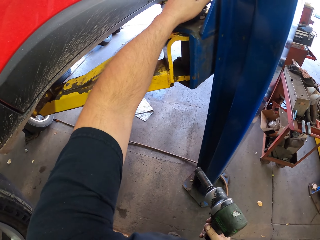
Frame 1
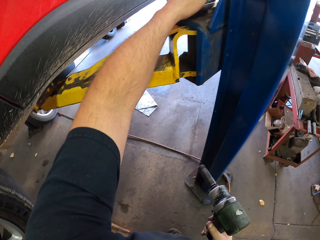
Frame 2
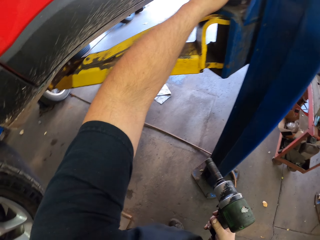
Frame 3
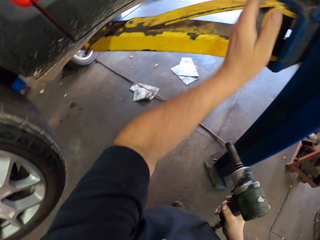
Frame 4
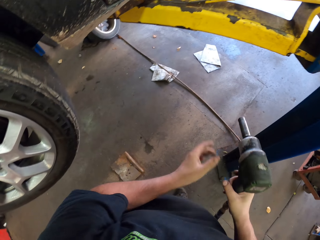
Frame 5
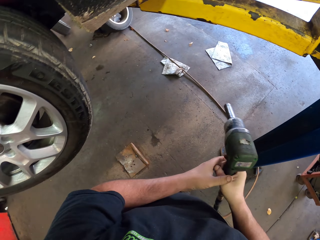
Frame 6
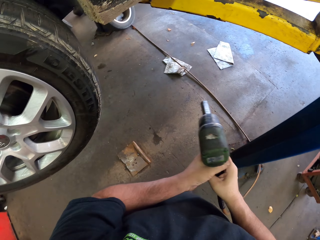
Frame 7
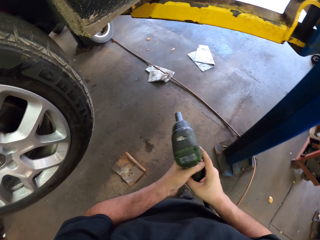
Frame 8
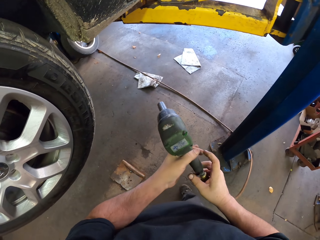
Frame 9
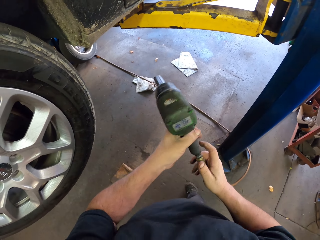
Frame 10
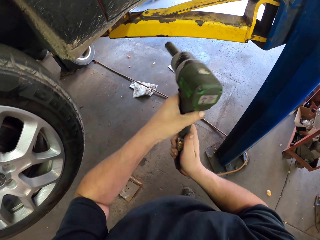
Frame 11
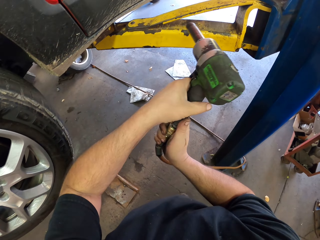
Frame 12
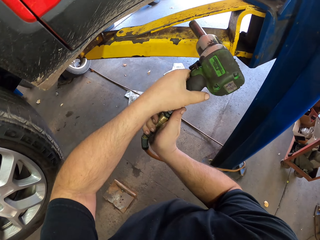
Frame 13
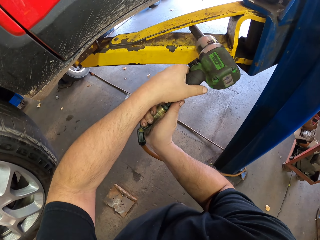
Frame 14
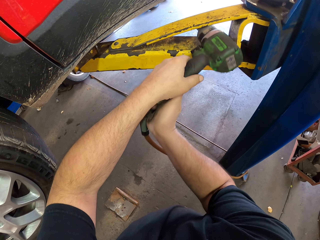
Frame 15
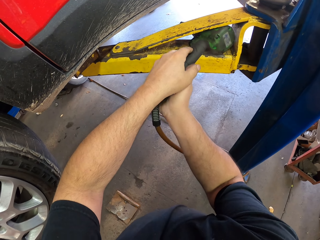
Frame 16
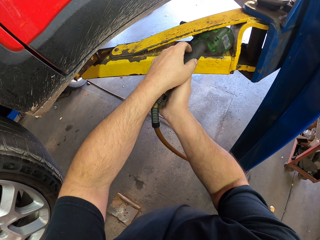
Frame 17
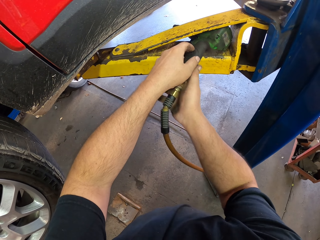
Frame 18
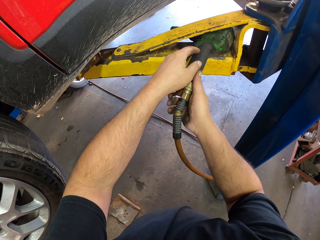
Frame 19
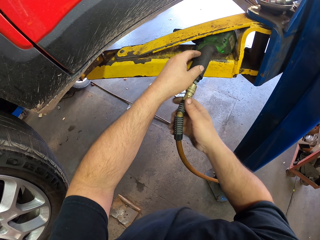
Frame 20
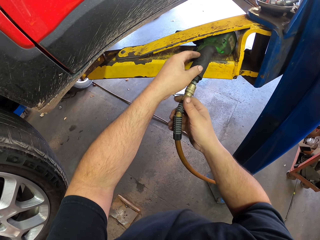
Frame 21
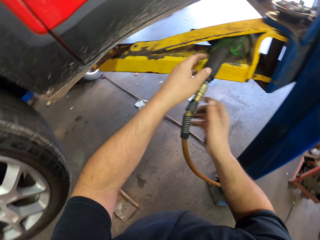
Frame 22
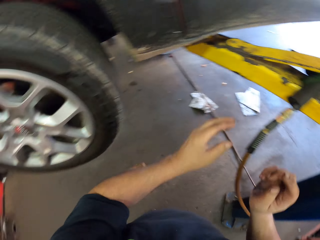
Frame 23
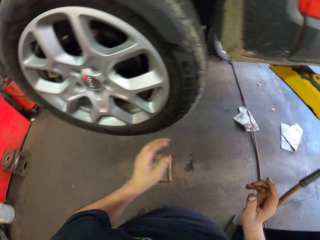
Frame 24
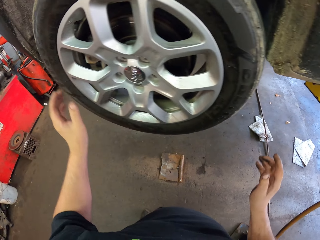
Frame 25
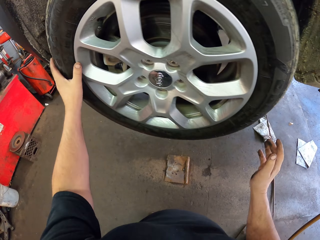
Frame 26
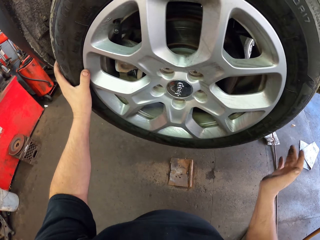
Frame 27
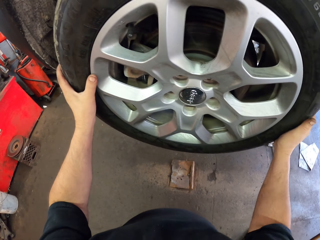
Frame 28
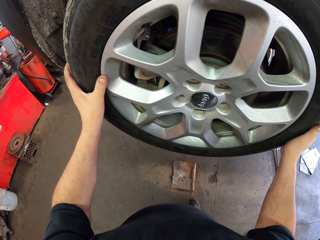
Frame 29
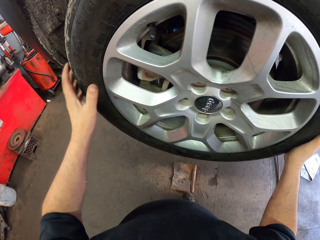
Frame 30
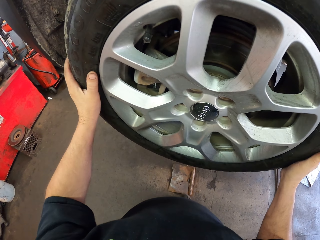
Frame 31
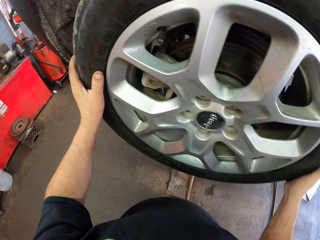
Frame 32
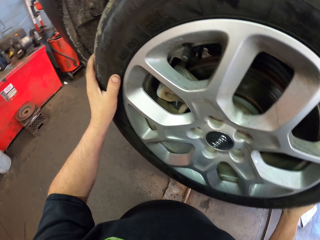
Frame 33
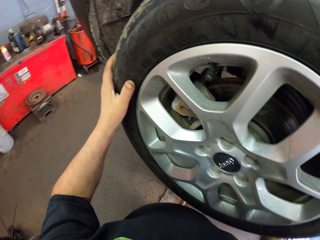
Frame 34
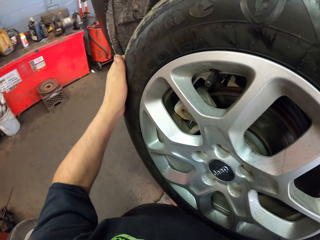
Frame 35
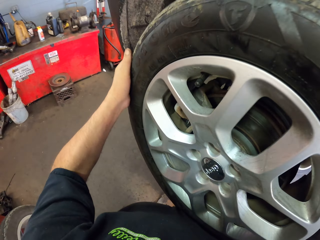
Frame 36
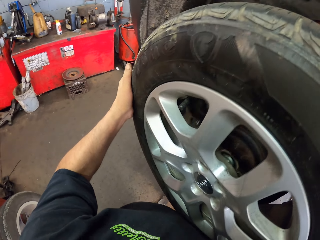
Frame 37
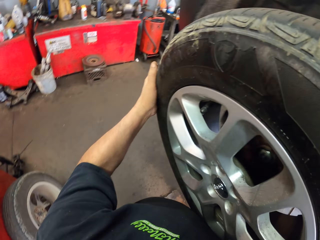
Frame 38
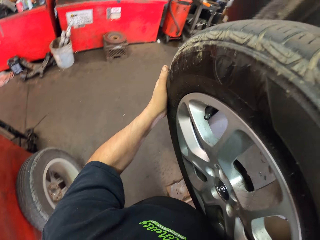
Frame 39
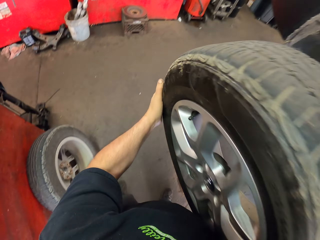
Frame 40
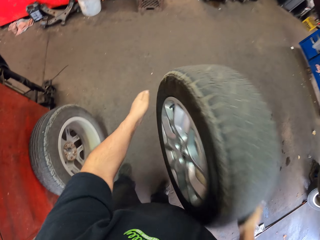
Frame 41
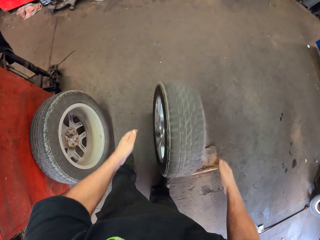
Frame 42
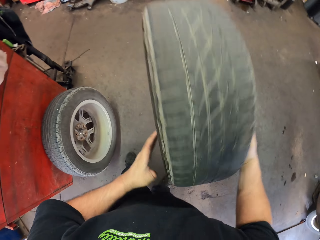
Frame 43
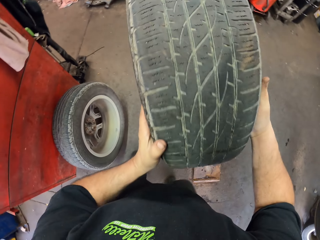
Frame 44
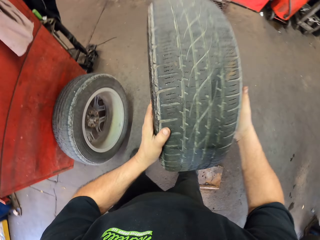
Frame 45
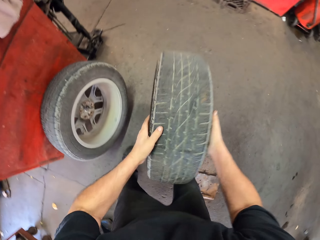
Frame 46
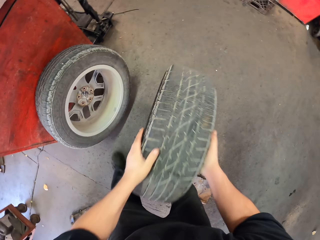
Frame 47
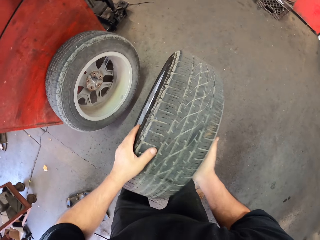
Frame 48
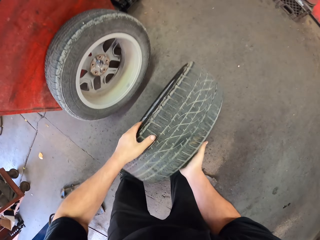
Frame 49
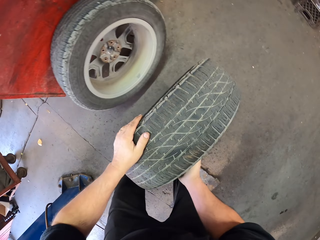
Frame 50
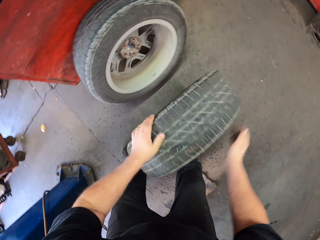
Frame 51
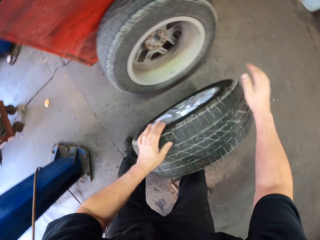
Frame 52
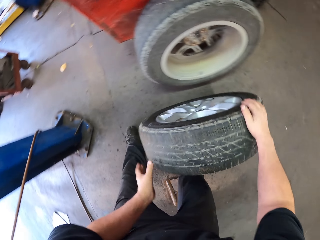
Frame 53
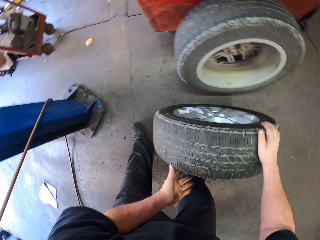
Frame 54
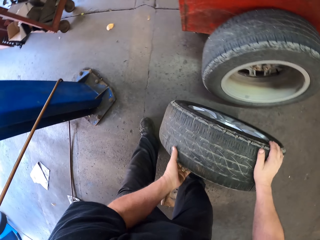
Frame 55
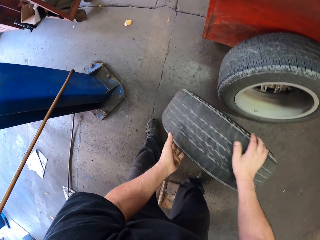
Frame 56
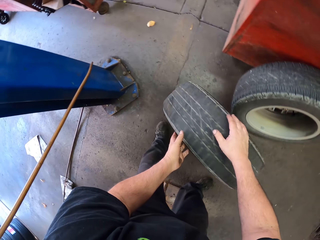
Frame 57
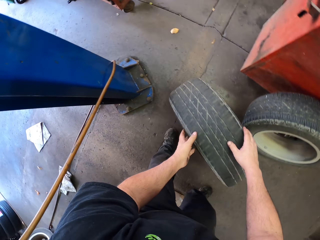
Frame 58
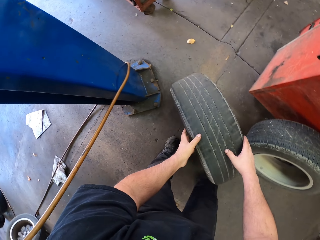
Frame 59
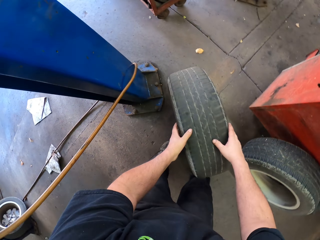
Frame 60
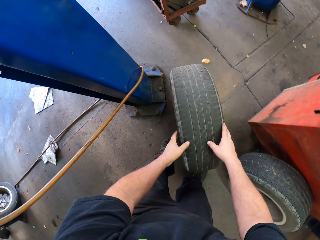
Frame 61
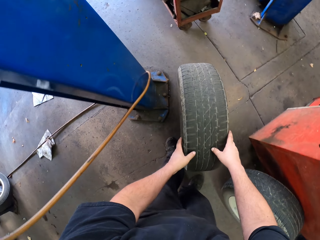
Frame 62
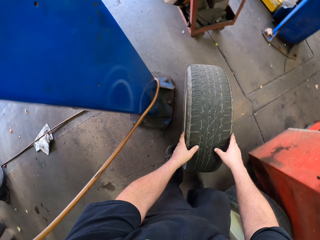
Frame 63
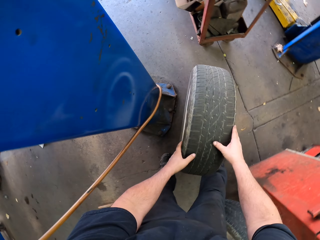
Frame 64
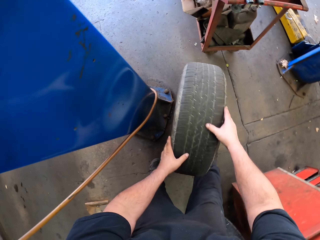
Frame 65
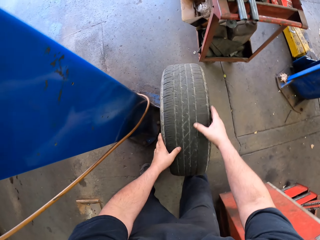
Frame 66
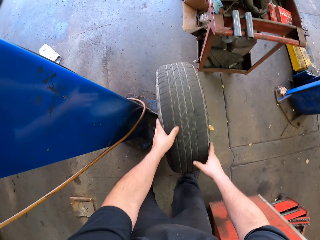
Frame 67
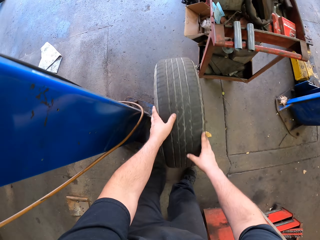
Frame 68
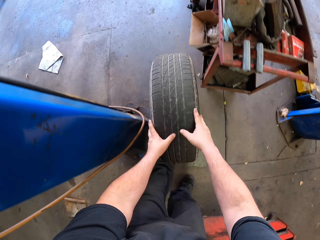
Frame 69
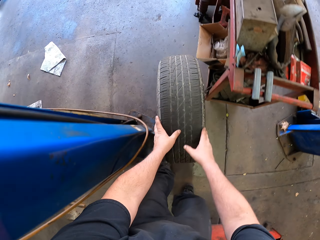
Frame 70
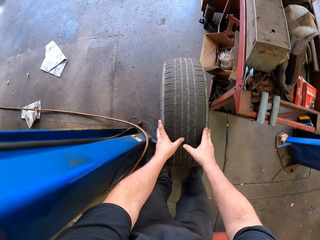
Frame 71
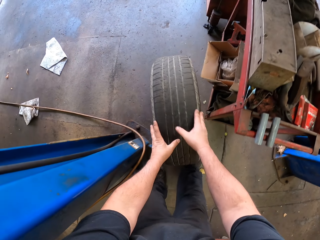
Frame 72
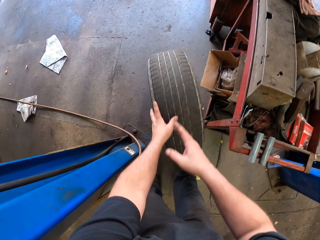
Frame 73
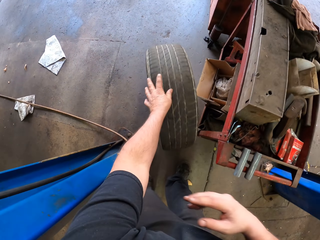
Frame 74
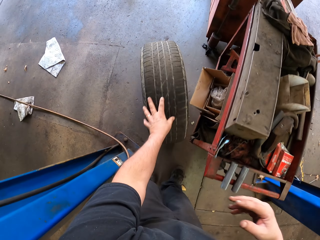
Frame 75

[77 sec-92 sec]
The camera wearer puts the bolts into a metal bowl on the car lifter. They put the electric impact wrench or screwdriver on the car lifter. They take off the car wheel from the car. They bounce the wheel on the floor. They roll the wheel on the floor to the side of a shelf.

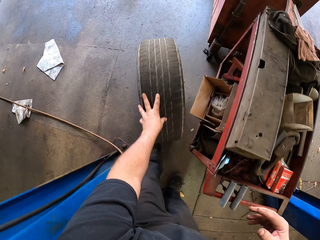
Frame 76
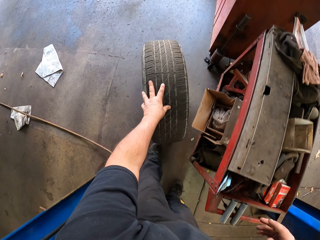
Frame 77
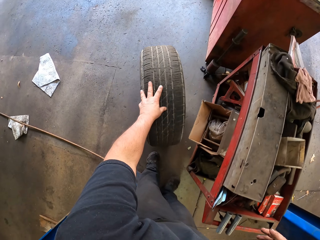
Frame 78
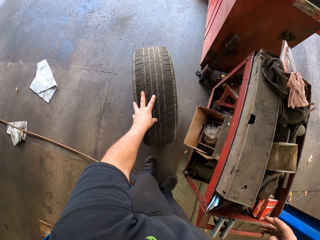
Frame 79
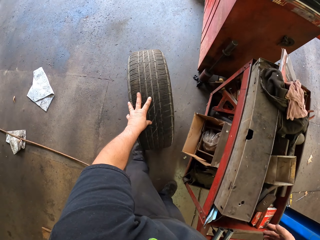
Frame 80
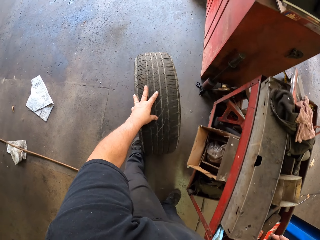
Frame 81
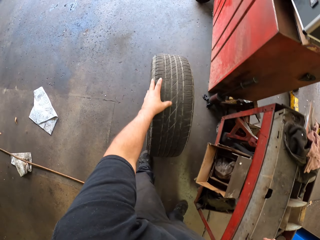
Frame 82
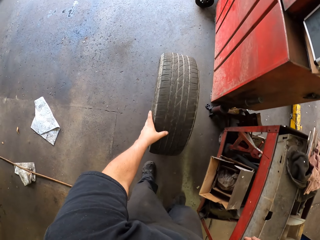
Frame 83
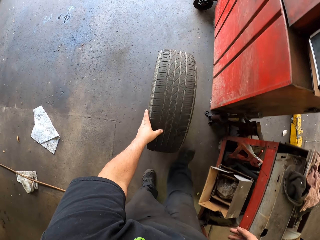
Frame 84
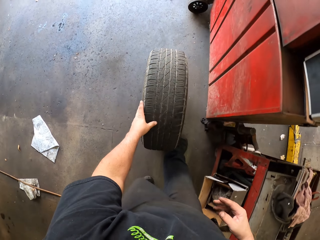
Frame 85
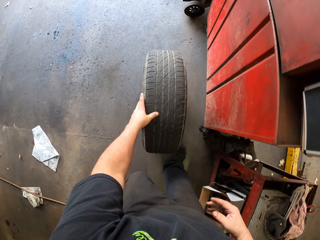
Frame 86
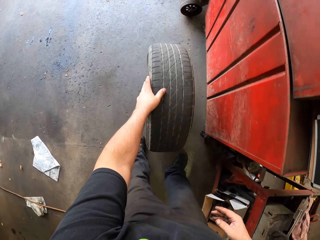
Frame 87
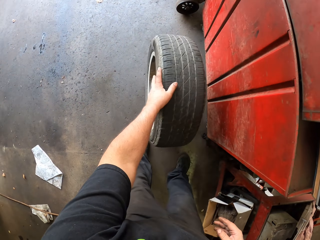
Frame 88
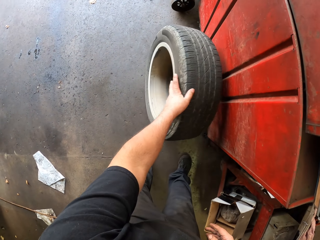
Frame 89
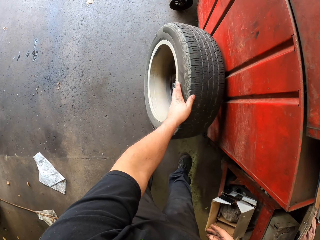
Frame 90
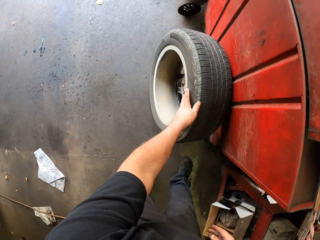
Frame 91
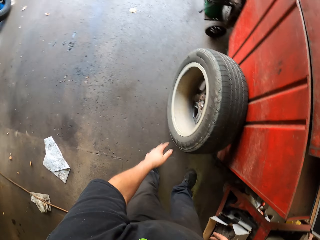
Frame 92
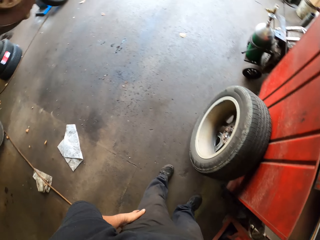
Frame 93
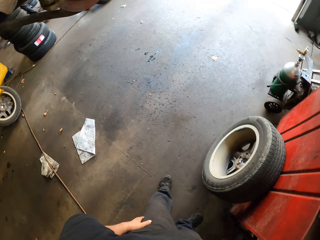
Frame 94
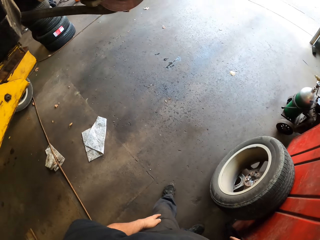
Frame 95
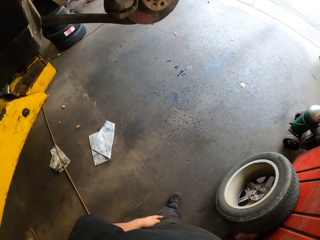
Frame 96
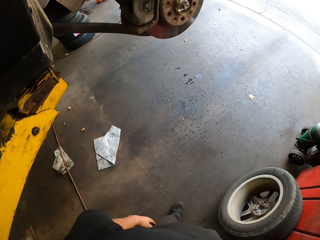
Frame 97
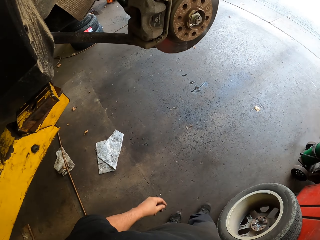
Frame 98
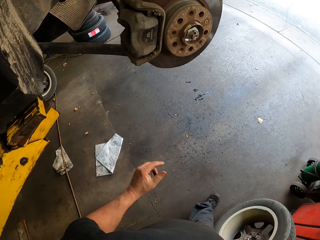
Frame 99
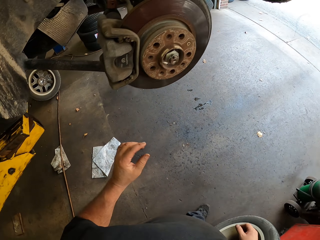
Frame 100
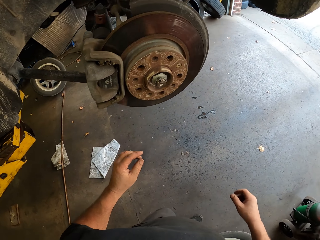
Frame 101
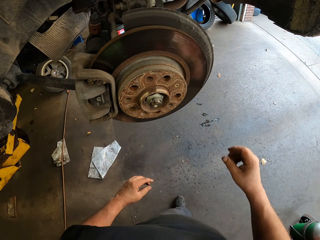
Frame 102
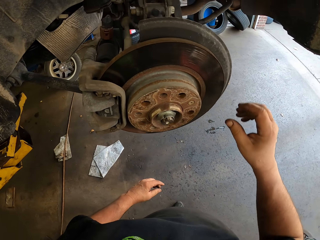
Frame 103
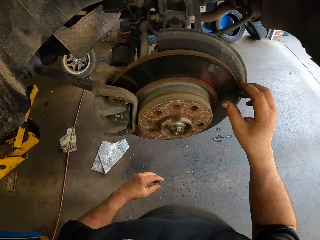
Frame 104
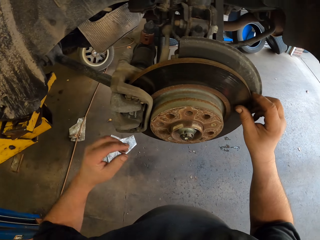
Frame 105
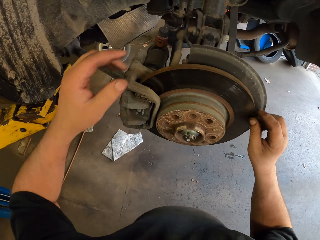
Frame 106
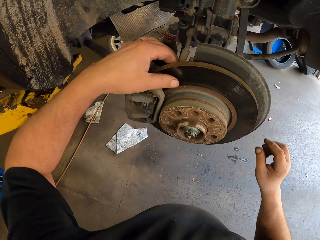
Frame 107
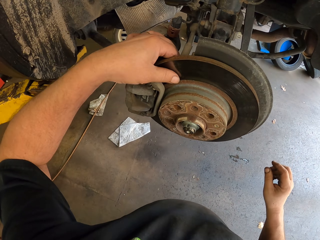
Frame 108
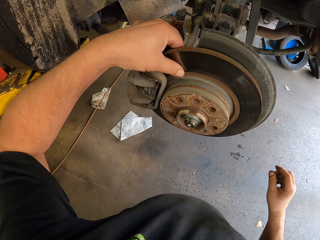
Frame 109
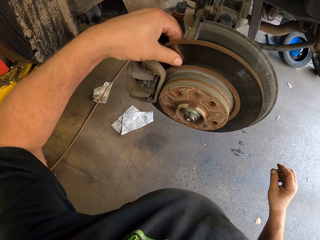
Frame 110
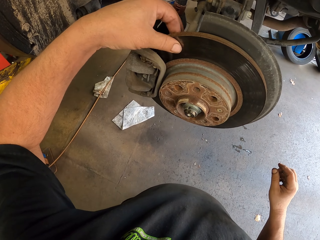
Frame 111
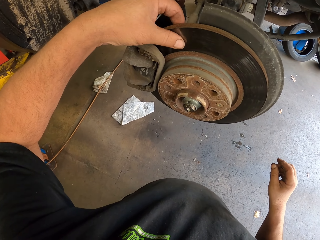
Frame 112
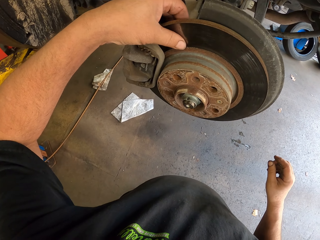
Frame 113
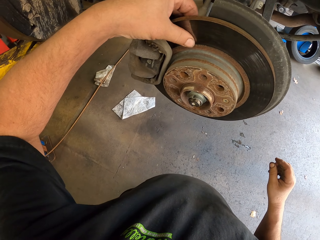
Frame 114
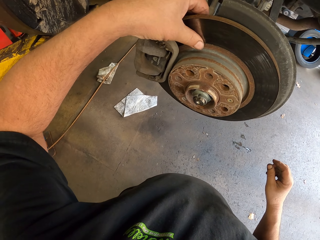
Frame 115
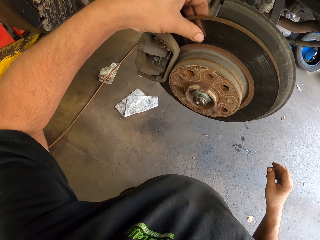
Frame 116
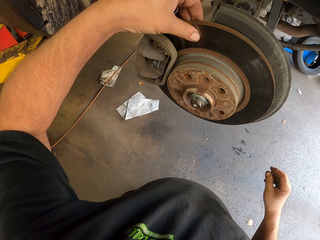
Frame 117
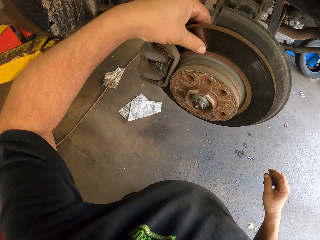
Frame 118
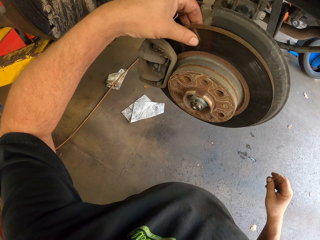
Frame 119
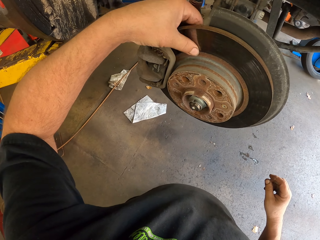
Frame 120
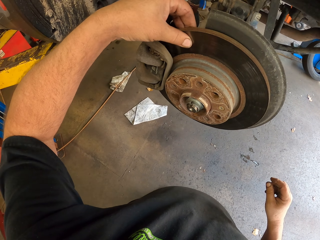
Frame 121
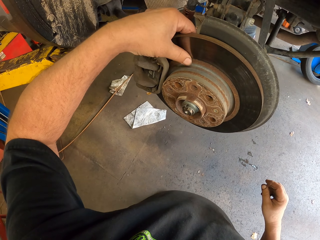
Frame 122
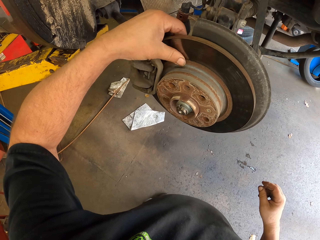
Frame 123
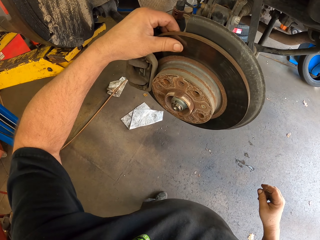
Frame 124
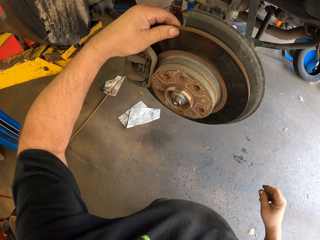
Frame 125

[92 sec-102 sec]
The camera wearer leans the wheel on the wall. They hold the wheel hub. They touch the wheel rotor.
